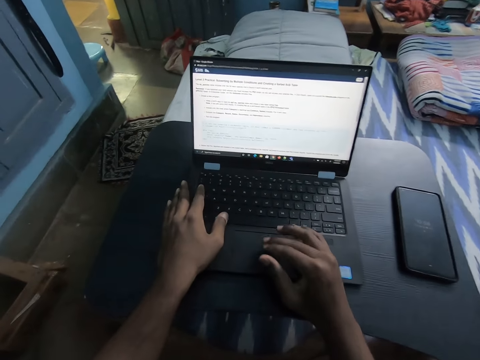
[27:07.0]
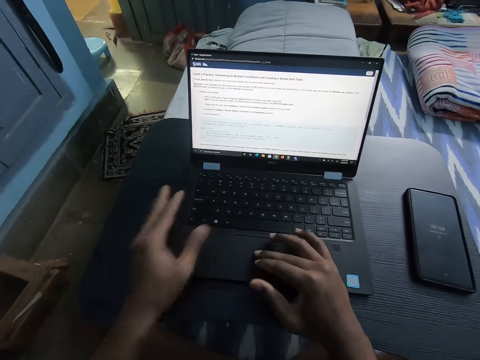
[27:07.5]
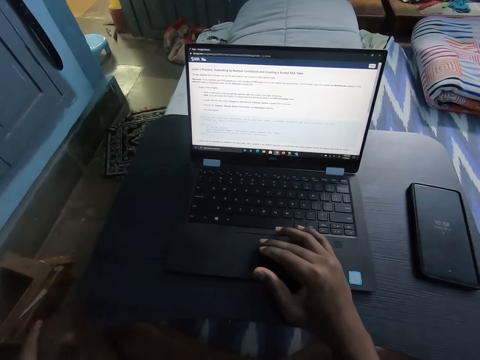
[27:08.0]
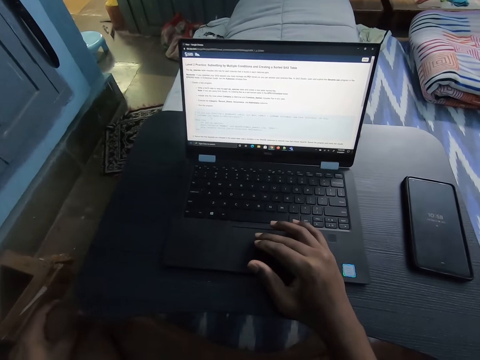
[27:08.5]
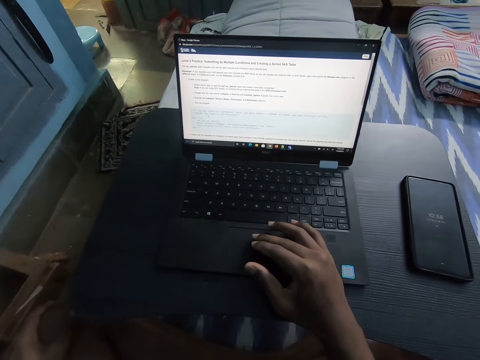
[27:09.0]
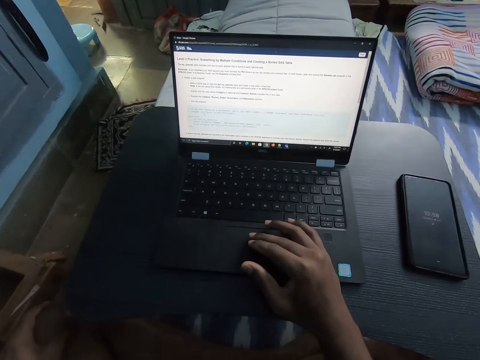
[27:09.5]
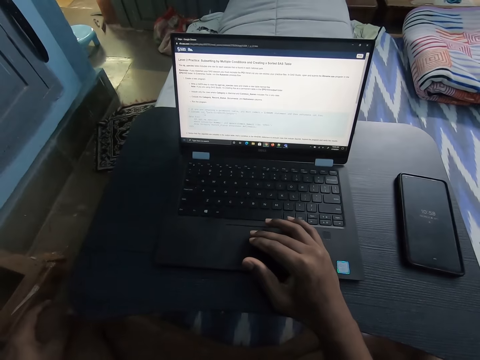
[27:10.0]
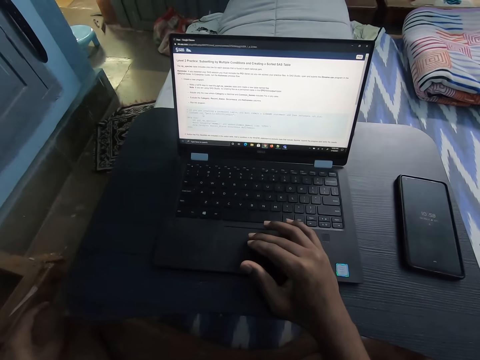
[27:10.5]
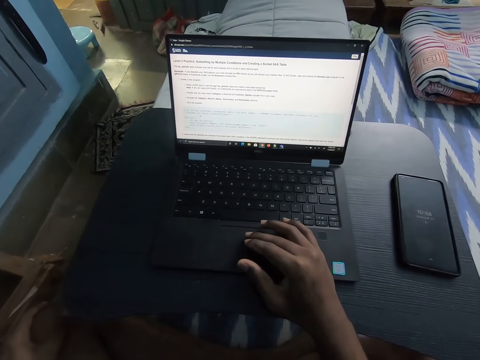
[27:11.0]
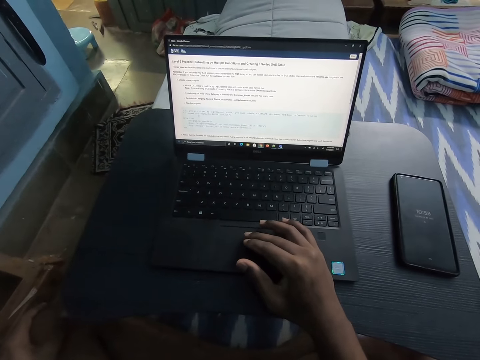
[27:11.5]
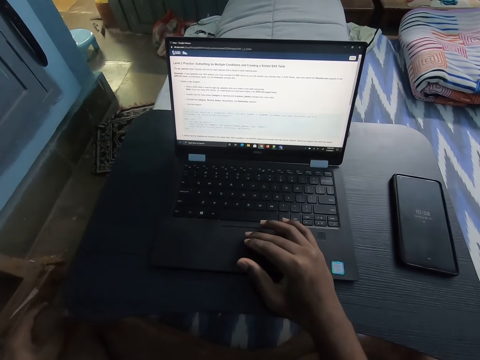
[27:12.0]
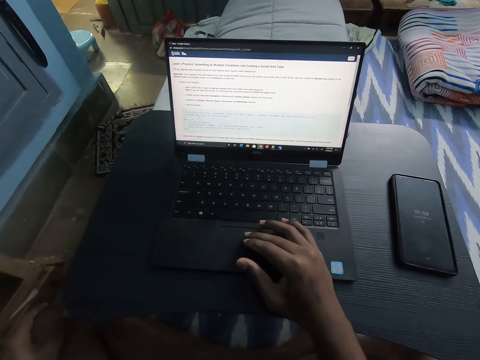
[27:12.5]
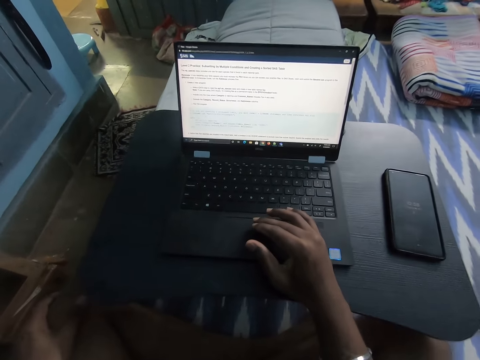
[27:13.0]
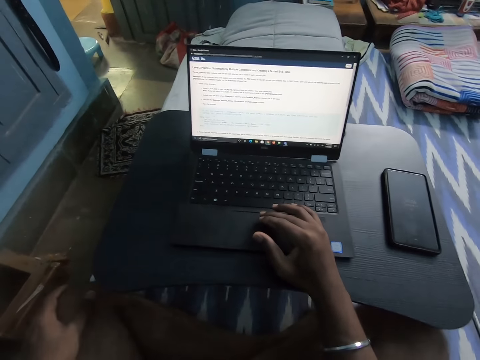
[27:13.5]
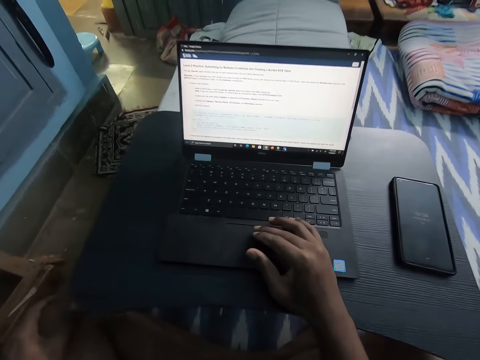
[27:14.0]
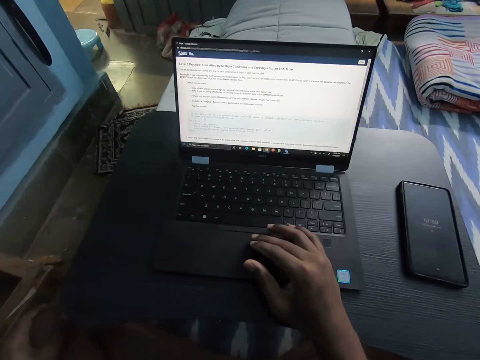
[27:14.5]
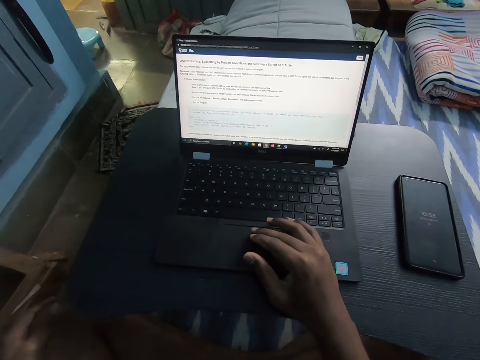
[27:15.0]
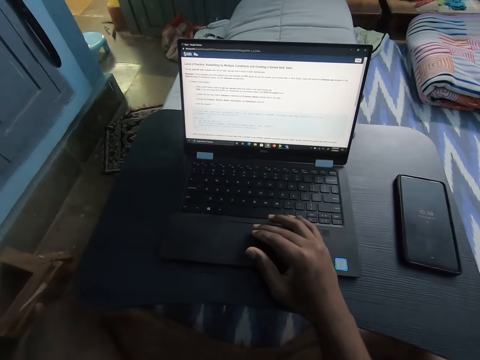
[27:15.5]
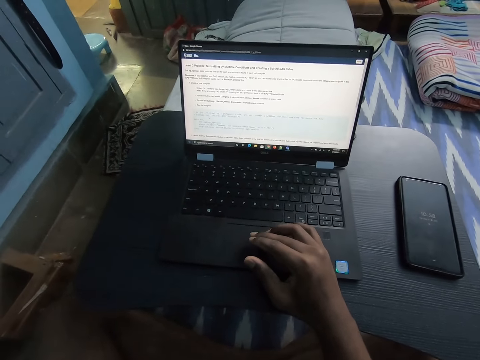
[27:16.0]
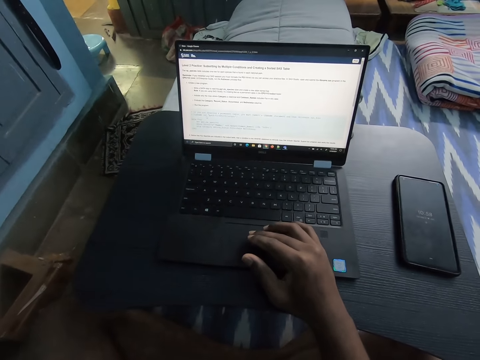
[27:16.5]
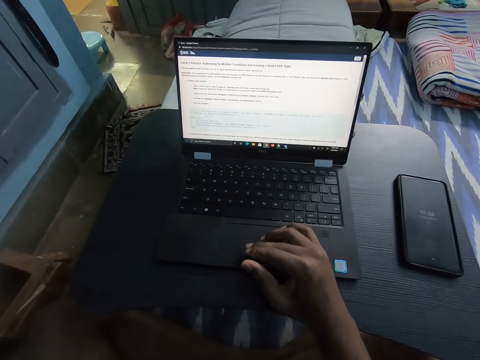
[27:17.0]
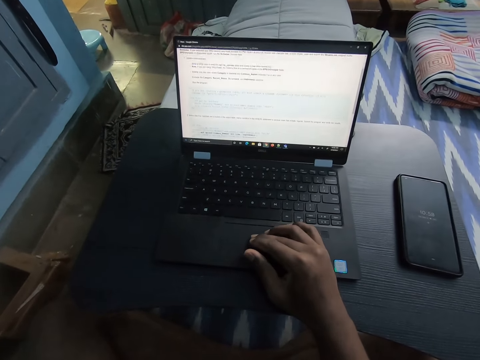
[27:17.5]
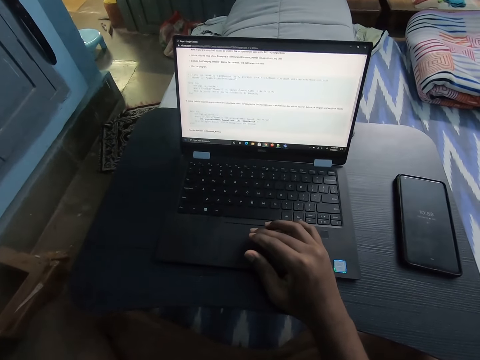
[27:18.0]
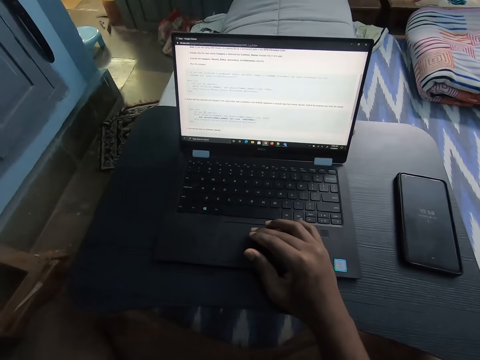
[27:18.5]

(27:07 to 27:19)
The camera wearer stretches his fingers. He operates the laptop on the table with his right hand. He removes his hand from the laptop.

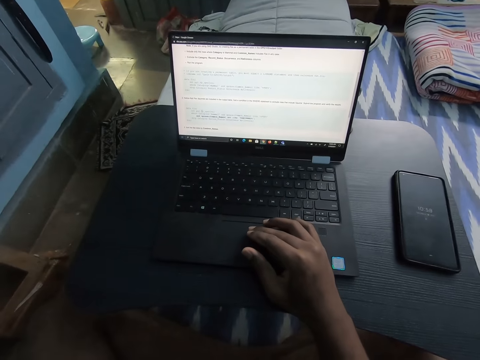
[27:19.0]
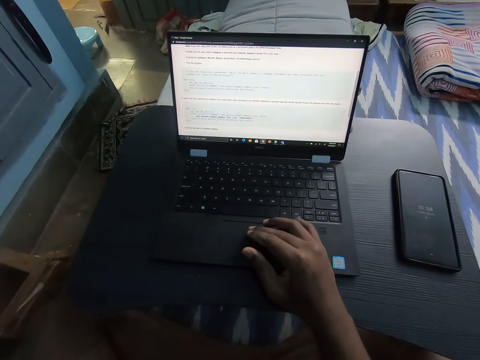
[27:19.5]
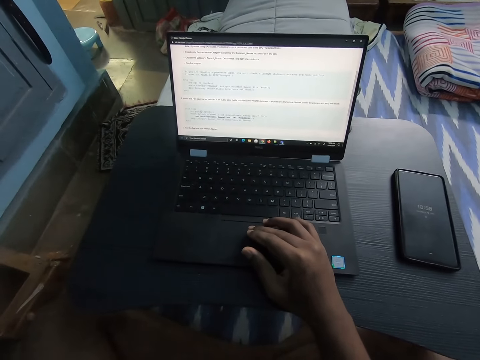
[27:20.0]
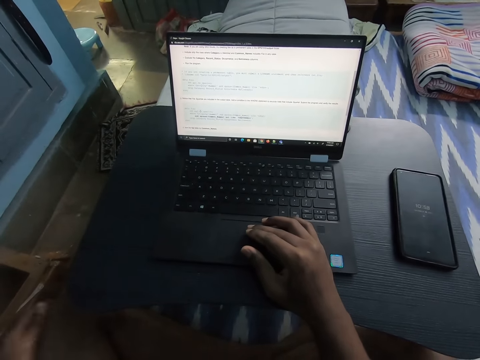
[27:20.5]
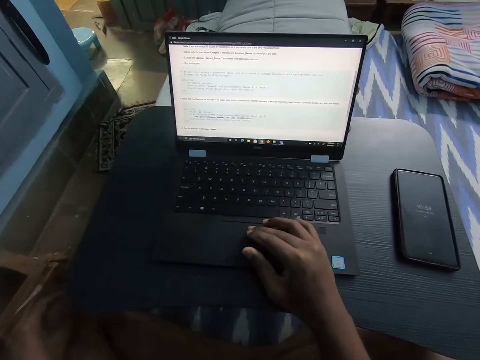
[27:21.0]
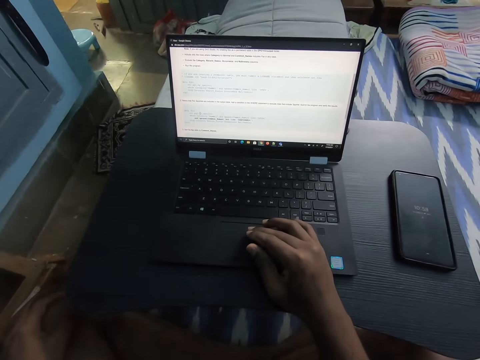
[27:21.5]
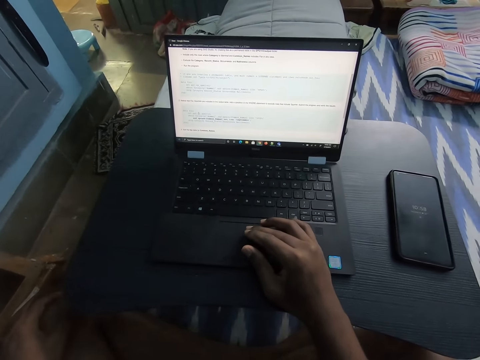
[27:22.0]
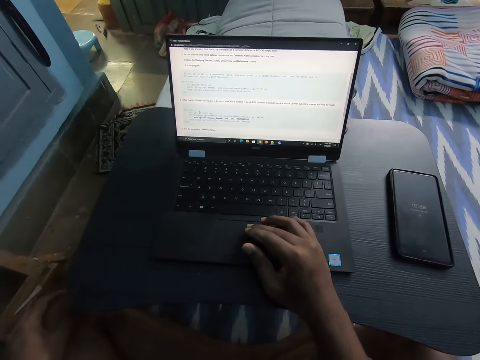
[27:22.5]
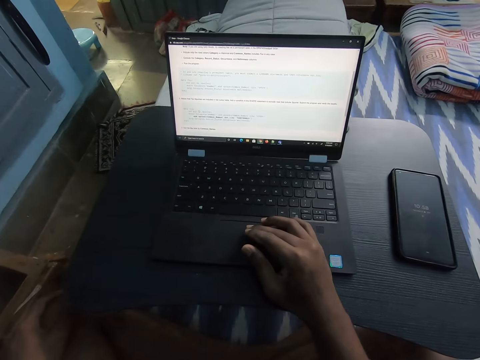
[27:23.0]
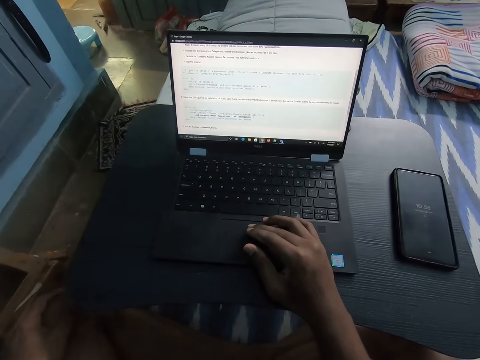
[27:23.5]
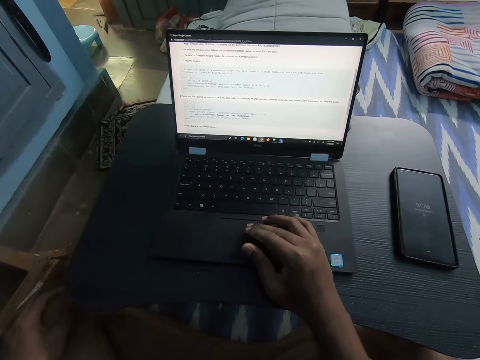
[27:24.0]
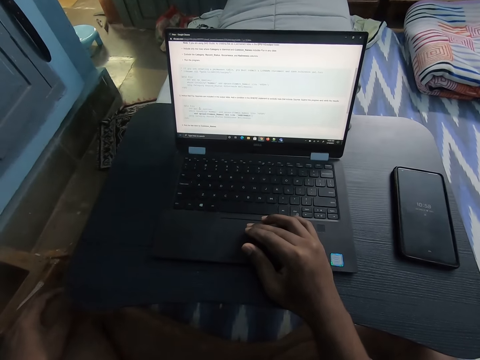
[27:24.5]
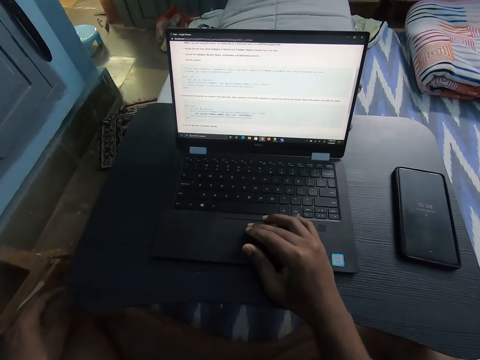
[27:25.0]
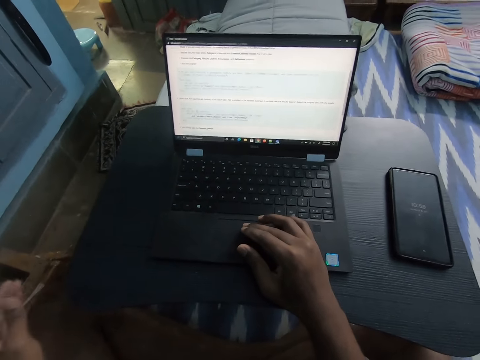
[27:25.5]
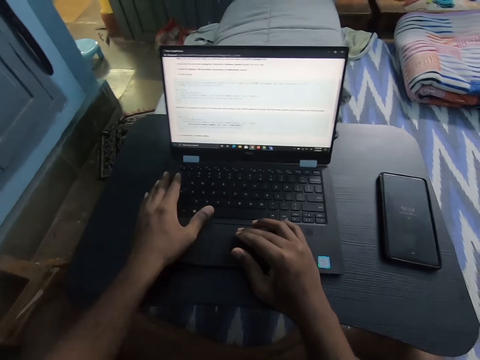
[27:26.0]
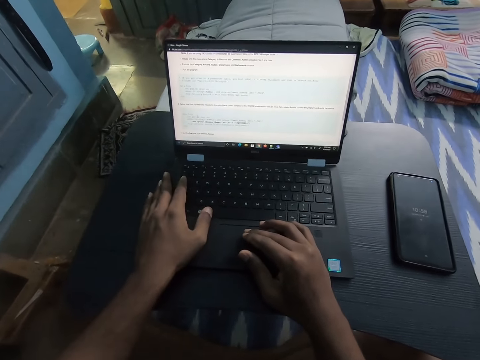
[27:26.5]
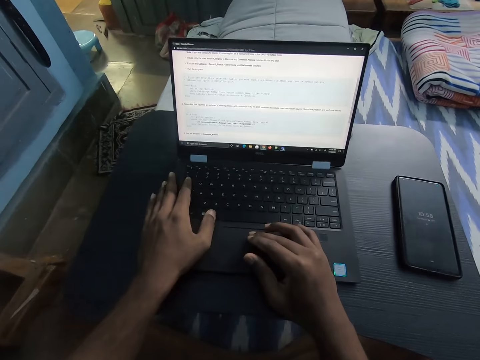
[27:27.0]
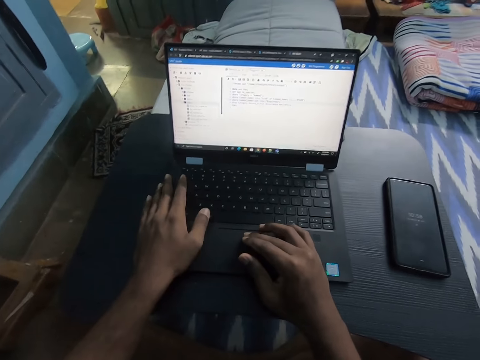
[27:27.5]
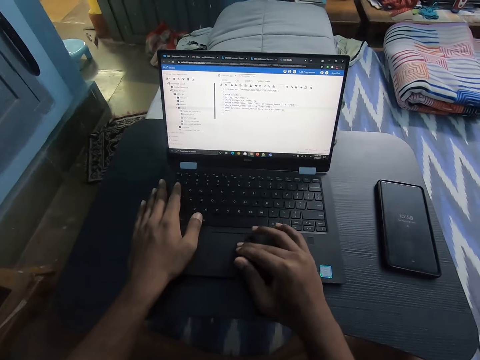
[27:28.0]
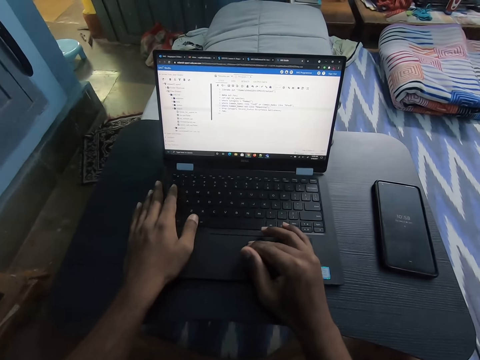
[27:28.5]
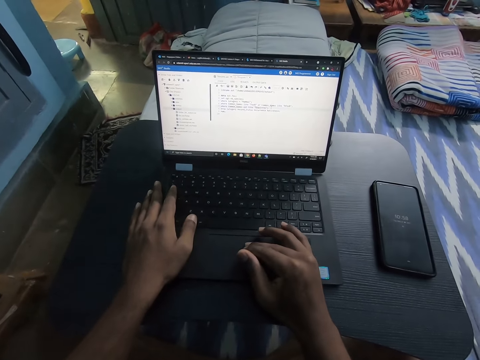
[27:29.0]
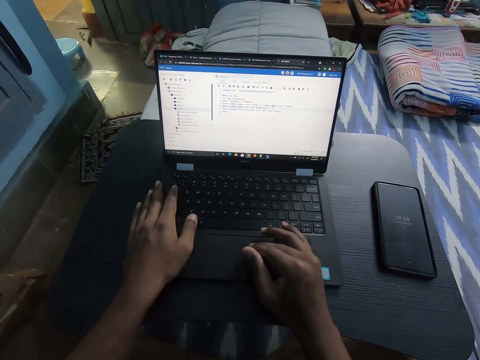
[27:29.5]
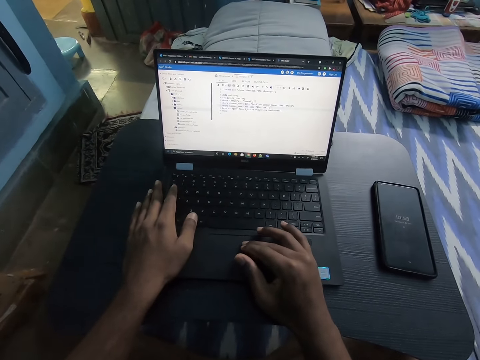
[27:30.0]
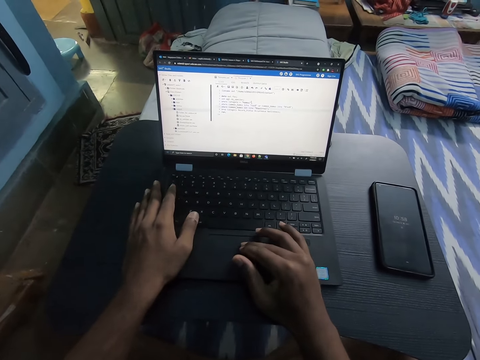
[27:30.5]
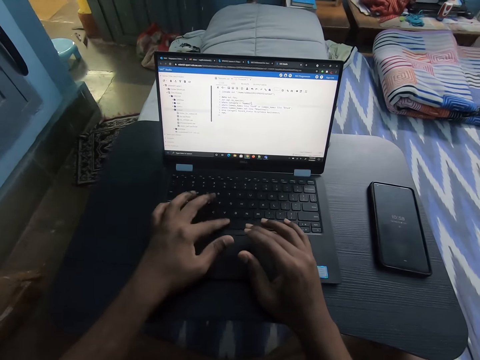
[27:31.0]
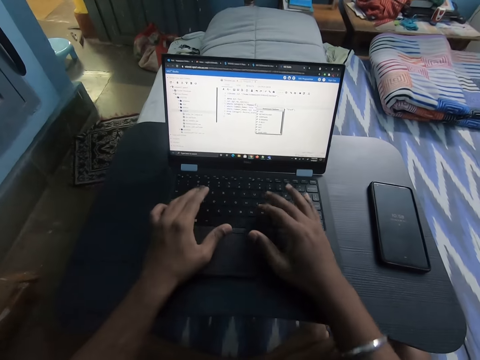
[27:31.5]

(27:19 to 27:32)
The camera wearer operates the laptop on the table with both hands.
